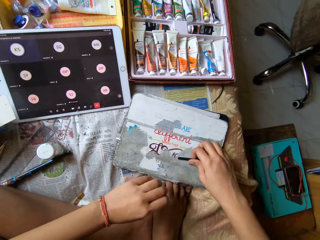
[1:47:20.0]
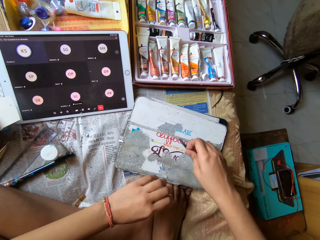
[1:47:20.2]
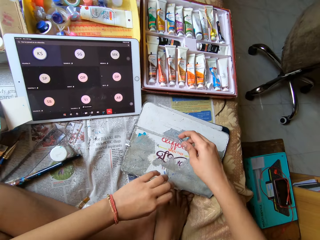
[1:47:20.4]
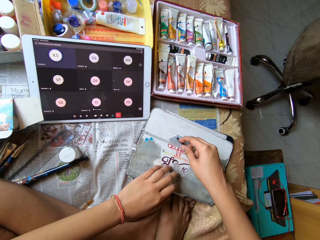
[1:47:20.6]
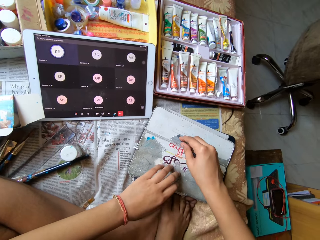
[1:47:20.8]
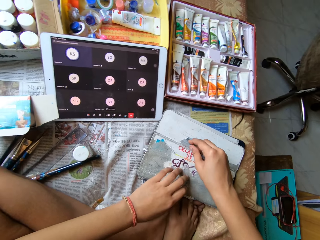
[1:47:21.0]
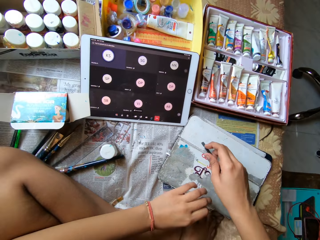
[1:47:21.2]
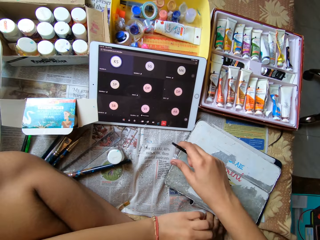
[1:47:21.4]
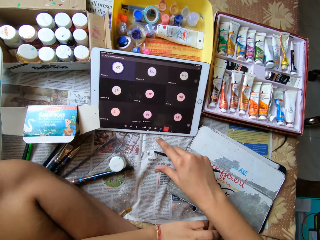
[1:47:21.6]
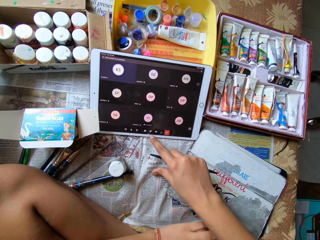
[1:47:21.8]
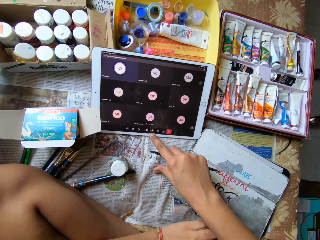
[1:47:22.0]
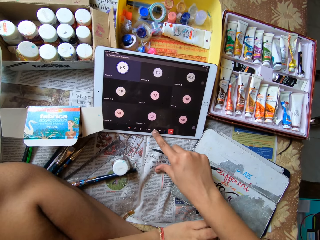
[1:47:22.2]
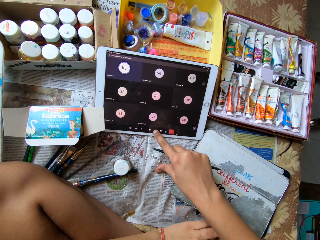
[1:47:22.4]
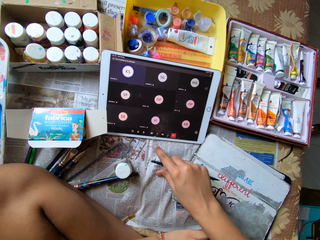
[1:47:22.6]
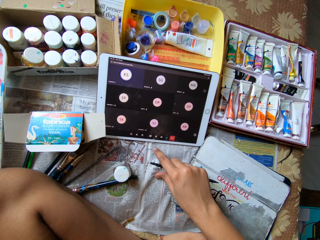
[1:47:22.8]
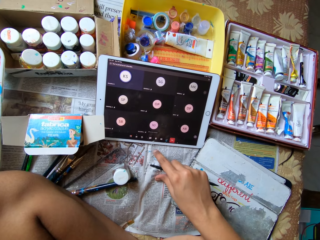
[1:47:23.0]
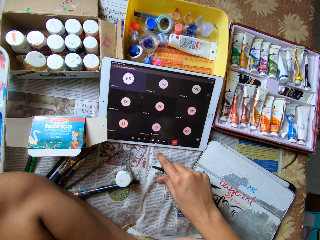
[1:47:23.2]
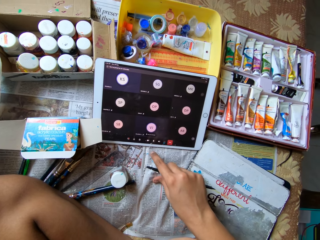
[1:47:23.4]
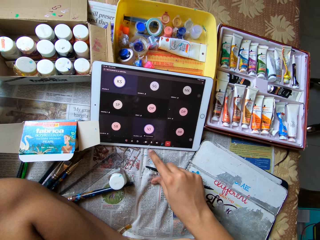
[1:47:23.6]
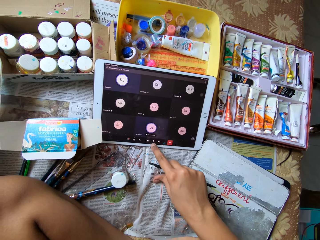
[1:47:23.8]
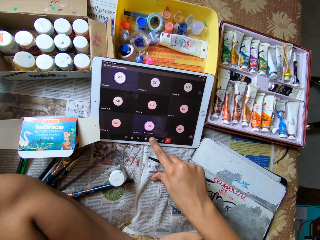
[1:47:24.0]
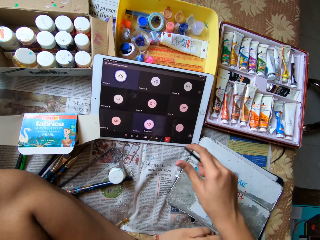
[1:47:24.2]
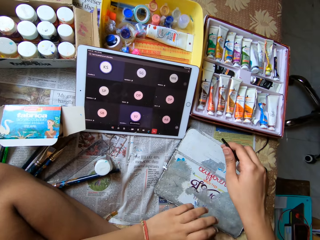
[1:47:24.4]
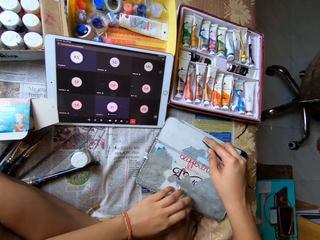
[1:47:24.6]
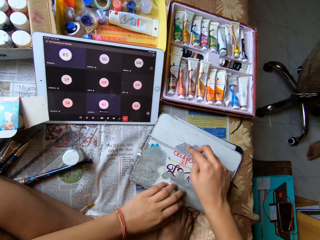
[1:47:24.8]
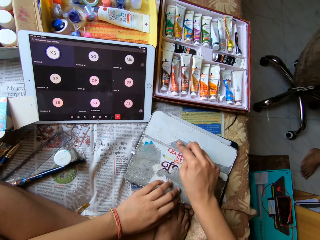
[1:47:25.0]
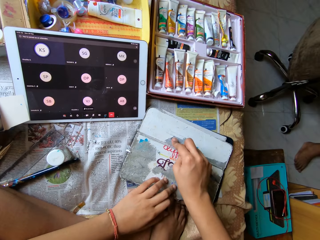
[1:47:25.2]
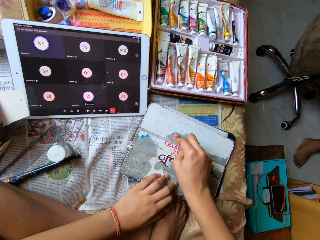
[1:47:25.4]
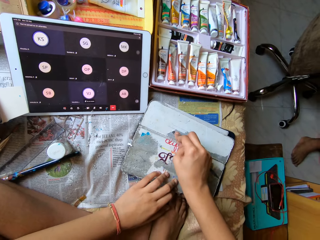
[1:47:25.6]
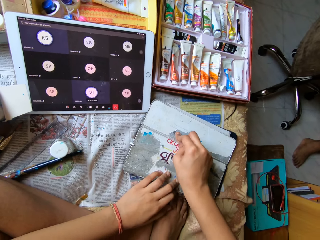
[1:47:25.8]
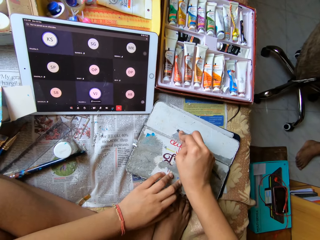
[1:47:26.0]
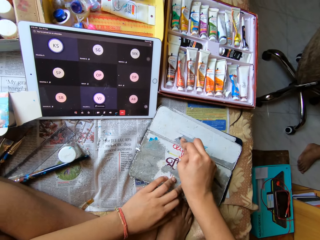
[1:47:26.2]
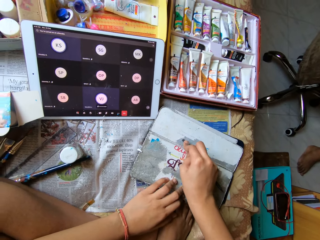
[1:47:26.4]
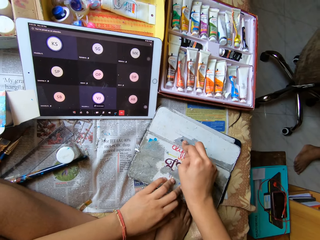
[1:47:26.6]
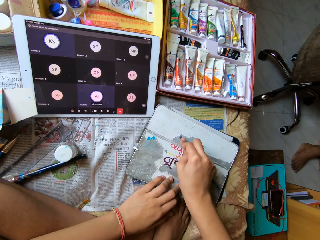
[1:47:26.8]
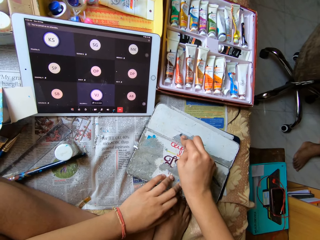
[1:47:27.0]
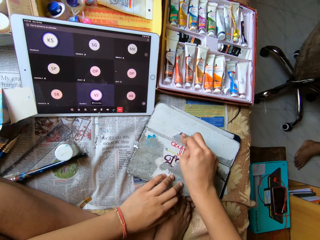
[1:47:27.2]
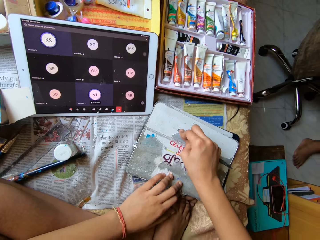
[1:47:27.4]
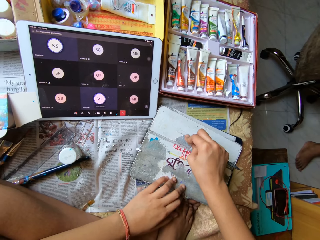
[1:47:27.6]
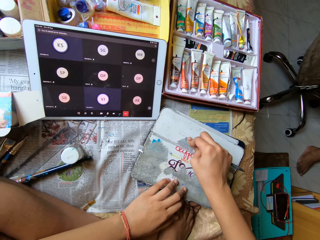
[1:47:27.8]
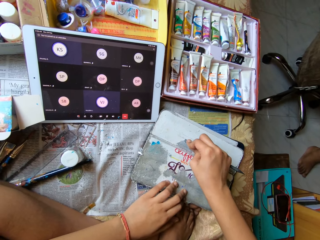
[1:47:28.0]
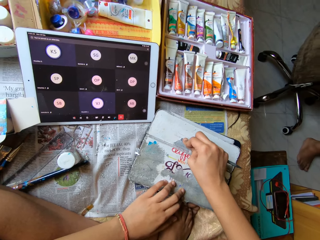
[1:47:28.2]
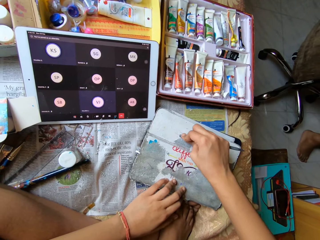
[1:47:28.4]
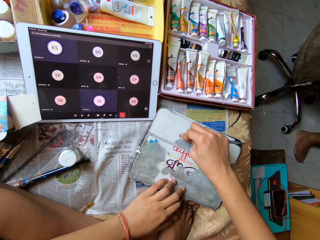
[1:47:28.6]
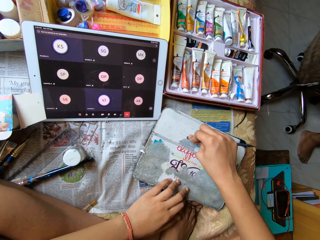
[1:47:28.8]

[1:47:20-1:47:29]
The camera wearer picks the pen from the diary with her right hand. She scrubs the book. She touches the tablet screen with her right index finger. She touches the tablet screen with her right index finger again. She scrapes off the paper from the diary with the pen in her right hand. She holds down the diary with her left hand.

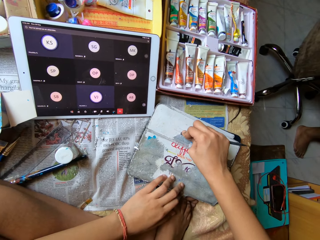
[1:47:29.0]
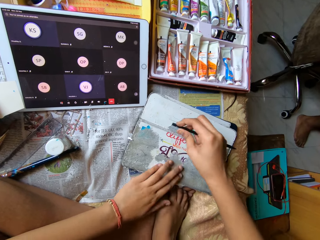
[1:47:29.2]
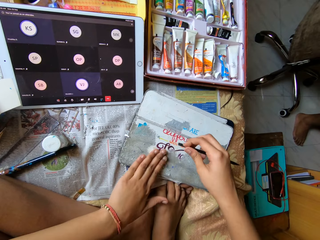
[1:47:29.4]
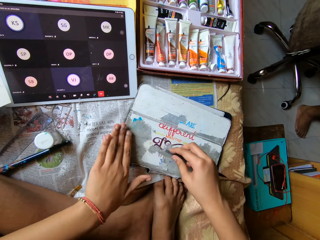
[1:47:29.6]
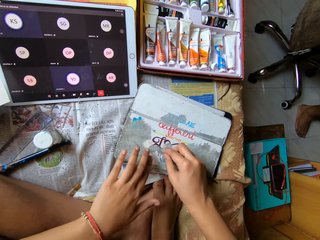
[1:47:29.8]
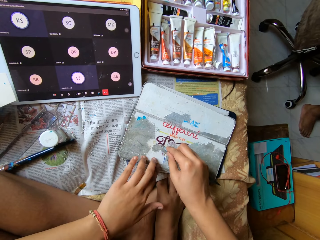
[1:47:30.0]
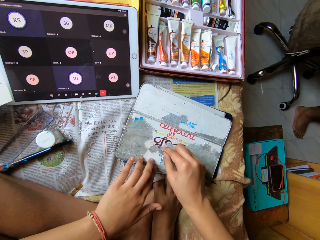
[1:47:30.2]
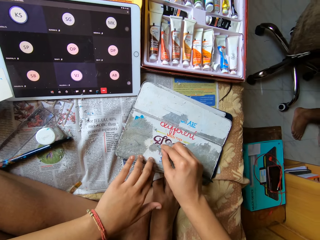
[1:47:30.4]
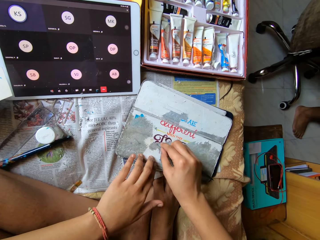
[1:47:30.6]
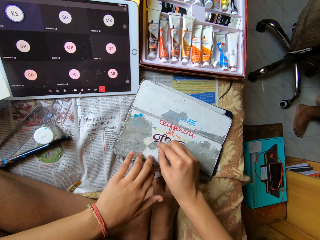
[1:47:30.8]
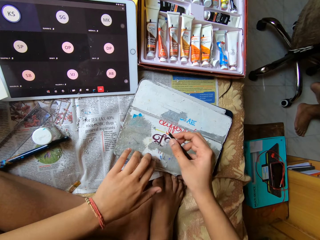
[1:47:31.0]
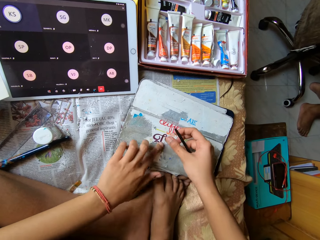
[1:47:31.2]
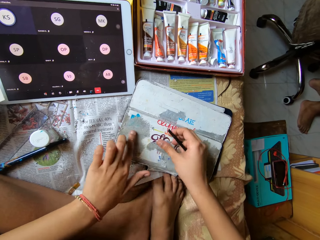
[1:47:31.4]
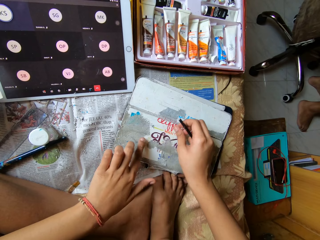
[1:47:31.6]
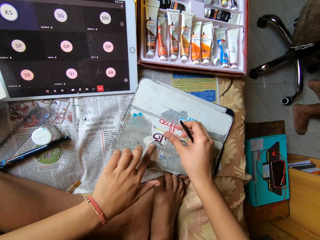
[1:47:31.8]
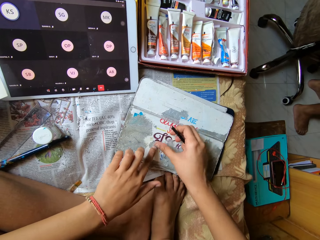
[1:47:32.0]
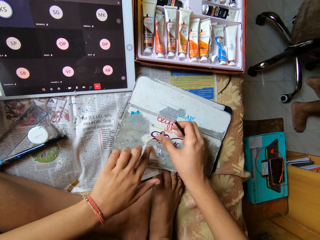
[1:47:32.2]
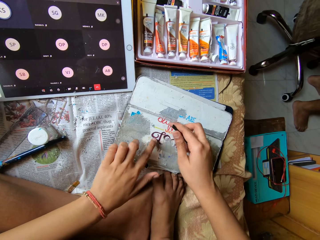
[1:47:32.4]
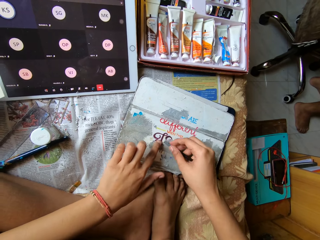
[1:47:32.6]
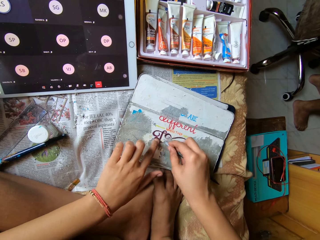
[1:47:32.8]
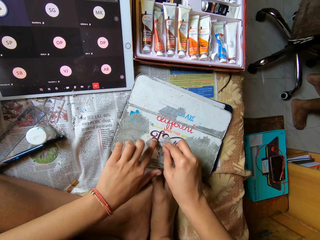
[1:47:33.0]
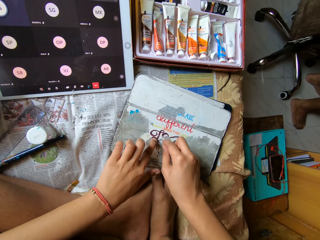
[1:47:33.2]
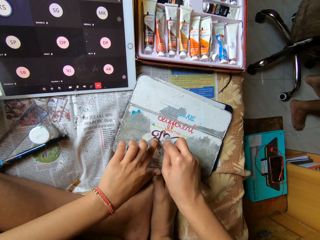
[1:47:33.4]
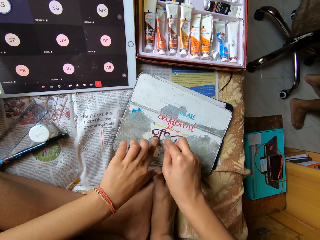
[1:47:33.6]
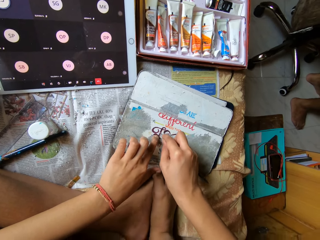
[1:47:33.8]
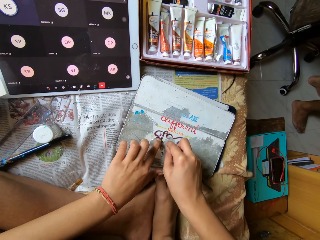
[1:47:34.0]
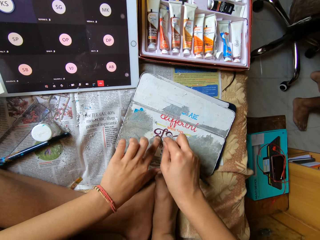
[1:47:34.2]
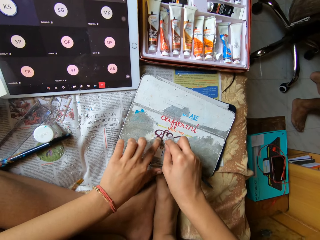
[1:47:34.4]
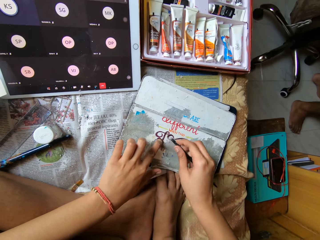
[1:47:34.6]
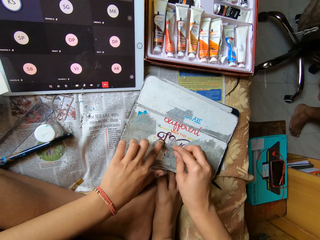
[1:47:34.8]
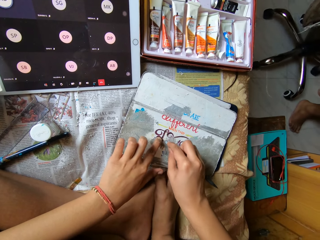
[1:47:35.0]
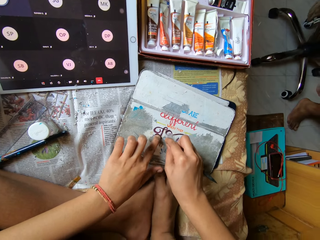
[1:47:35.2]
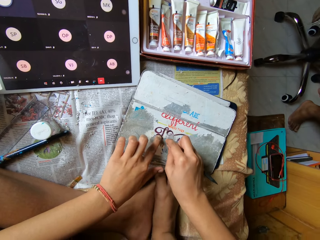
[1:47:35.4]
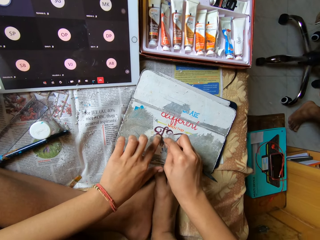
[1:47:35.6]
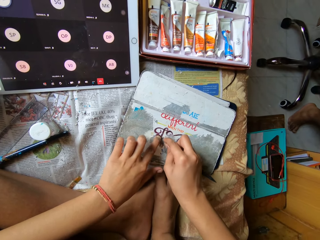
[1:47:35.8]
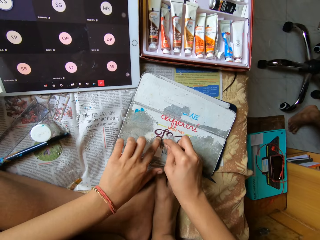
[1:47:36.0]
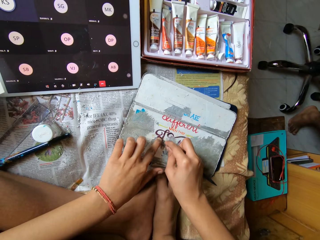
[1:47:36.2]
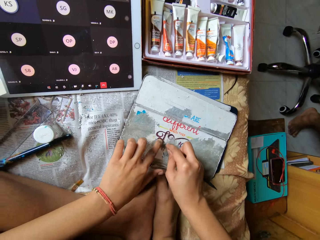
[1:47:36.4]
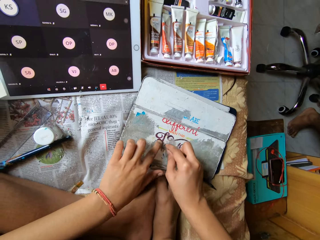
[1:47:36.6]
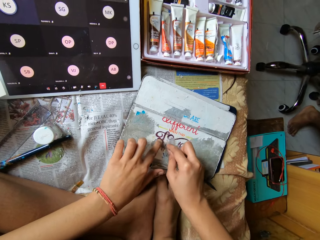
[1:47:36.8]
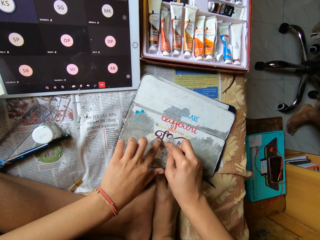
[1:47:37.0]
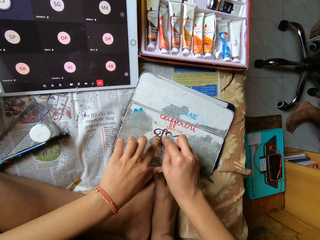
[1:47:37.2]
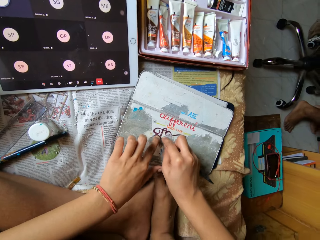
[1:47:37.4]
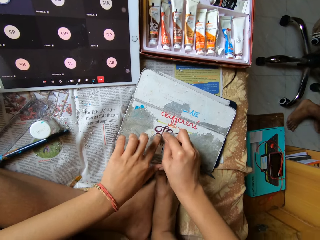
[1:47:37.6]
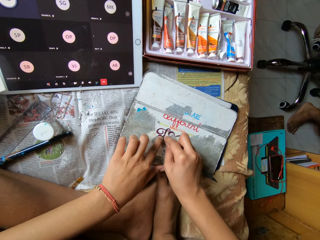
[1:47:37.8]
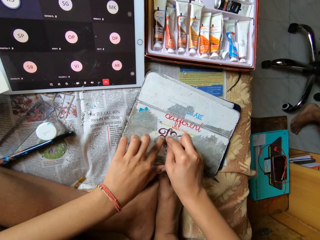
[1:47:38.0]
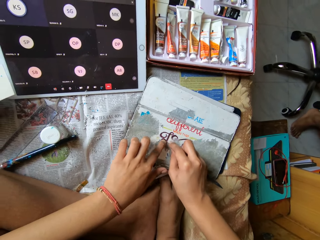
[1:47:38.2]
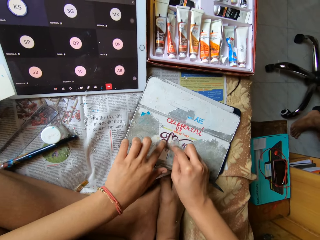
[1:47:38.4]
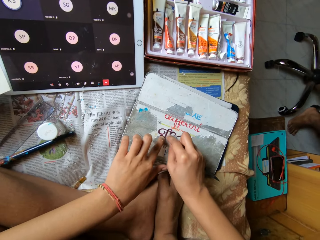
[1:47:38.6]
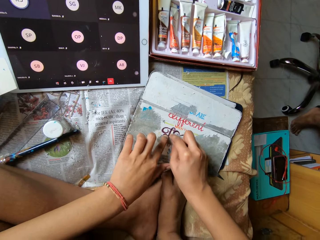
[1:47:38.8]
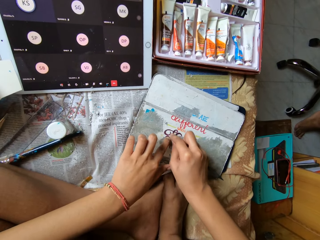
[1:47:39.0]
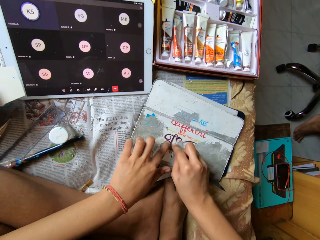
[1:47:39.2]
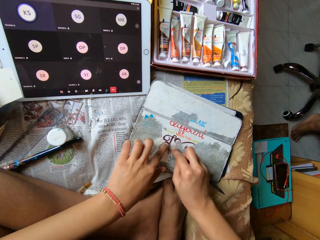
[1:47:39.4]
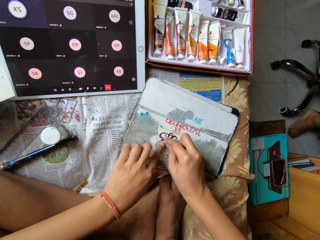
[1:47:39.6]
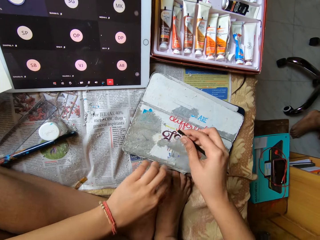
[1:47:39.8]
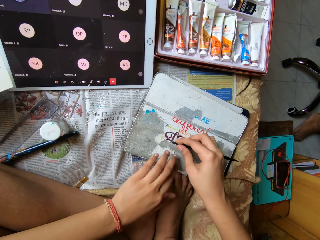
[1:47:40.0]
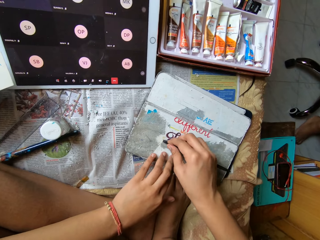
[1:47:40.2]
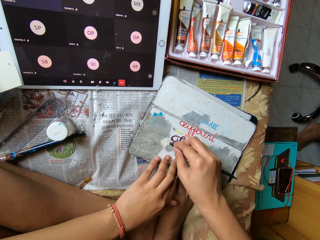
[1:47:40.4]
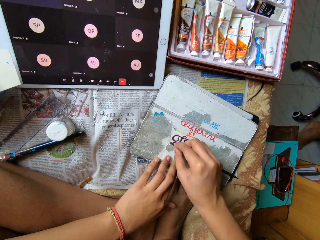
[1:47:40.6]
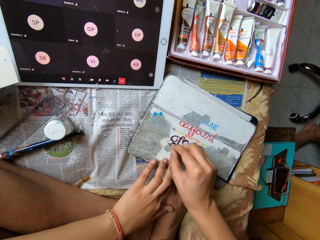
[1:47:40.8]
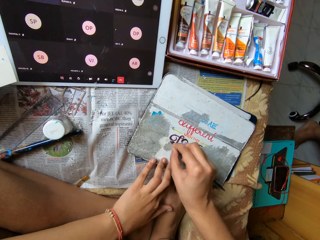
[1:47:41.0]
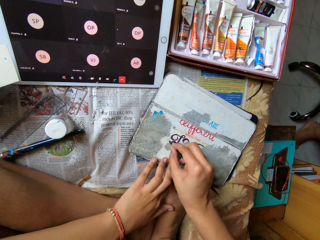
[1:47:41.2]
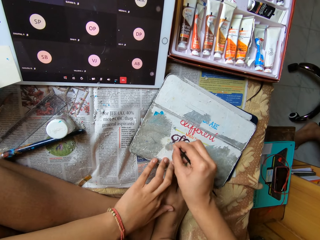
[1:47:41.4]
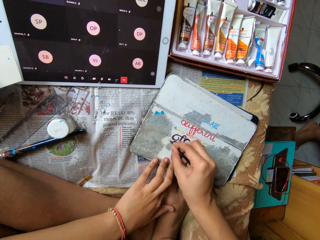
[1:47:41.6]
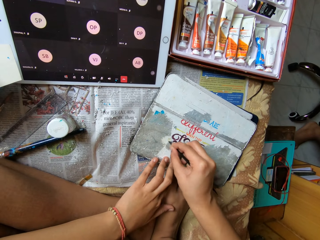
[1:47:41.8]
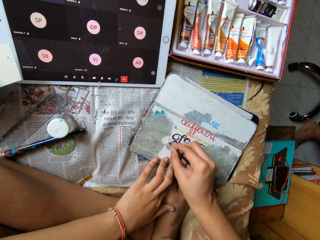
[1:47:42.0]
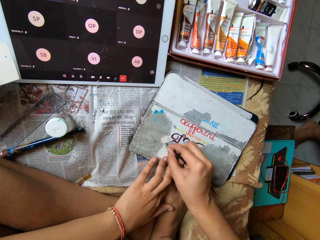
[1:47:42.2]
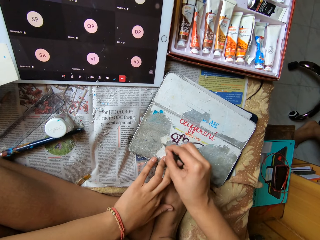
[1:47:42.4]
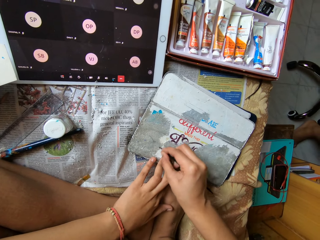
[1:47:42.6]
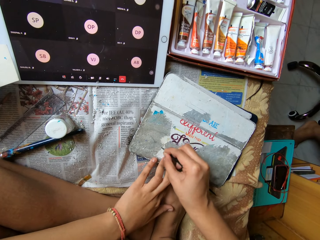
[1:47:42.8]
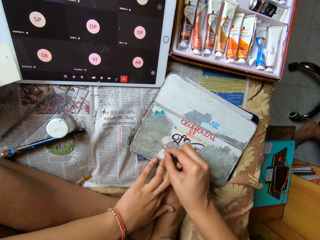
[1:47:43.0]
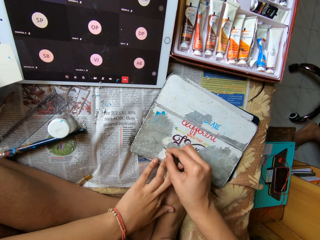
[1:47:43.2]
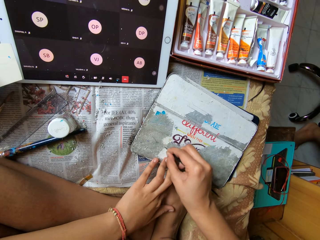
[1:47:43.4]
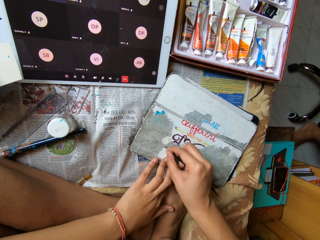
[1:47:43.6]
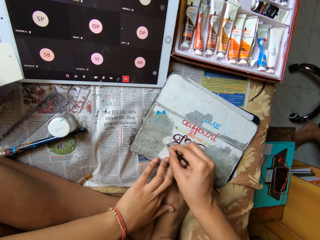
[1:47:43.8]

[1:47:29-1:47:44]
The camera wearer dusts the peeled paper off the diary with her left hand. She scrapes off the paper from the diary with the pen in her right hand. She holds down the diary with her left hand. She dusts the peeled paper off the diary with her left index finger. She dusts the peeled paper off the diary with her right thumb. She scrapes off the paper from the diary with the pen in her right hand. She holds down the diary with her left hand. She scrapes off the paper from the diary with the pen in her right hand.
